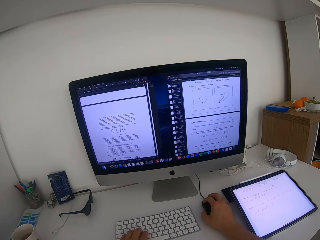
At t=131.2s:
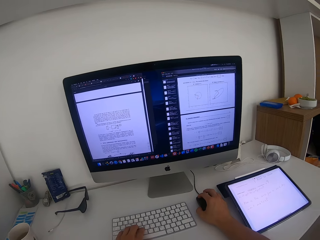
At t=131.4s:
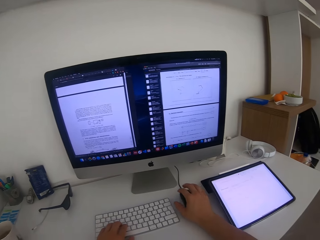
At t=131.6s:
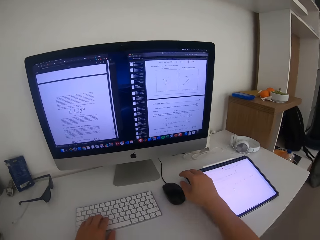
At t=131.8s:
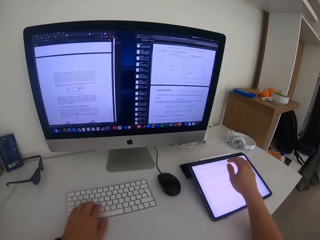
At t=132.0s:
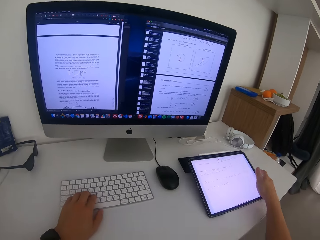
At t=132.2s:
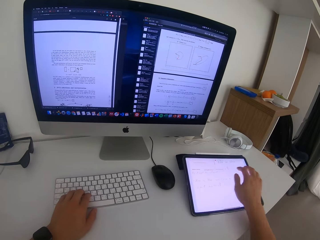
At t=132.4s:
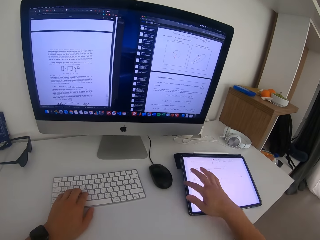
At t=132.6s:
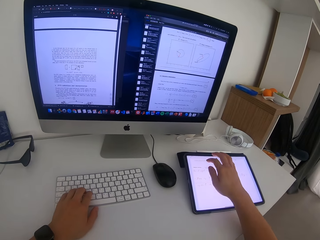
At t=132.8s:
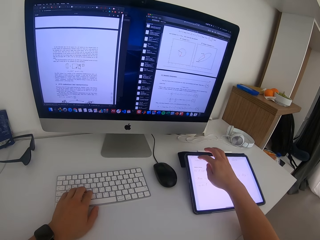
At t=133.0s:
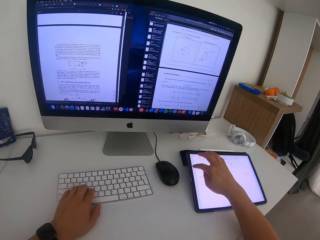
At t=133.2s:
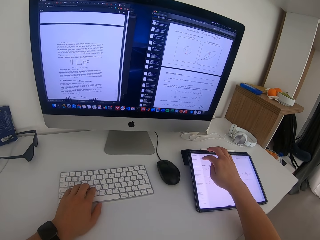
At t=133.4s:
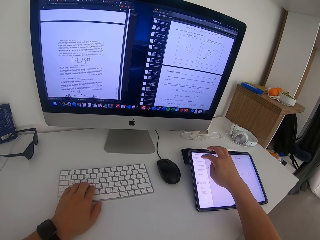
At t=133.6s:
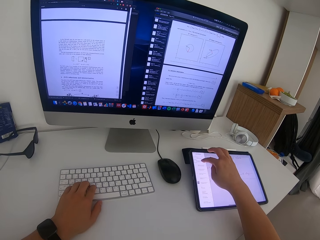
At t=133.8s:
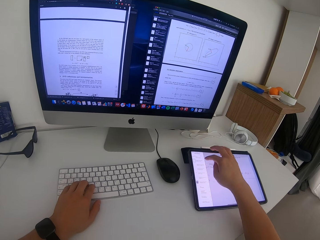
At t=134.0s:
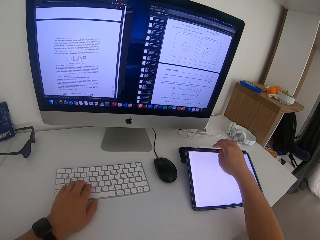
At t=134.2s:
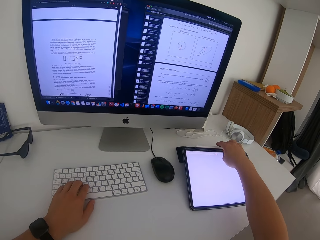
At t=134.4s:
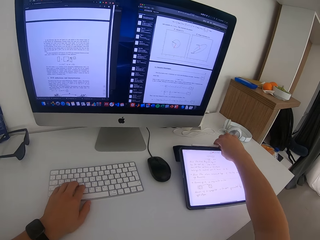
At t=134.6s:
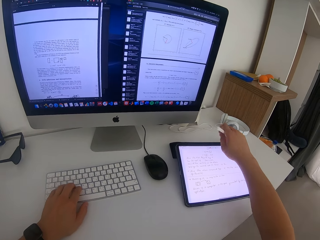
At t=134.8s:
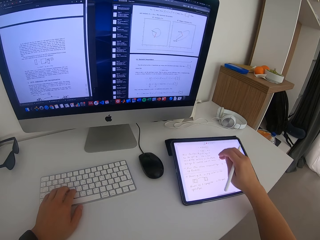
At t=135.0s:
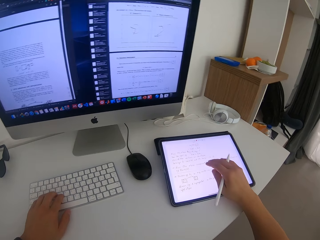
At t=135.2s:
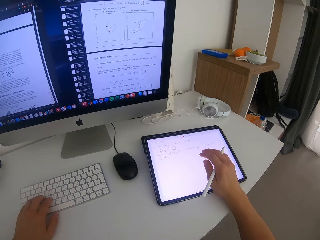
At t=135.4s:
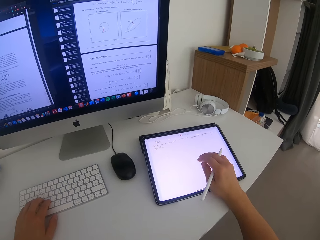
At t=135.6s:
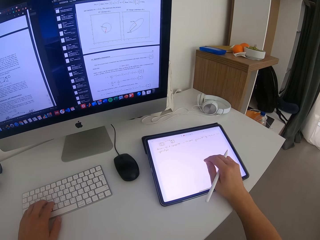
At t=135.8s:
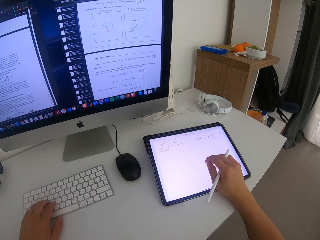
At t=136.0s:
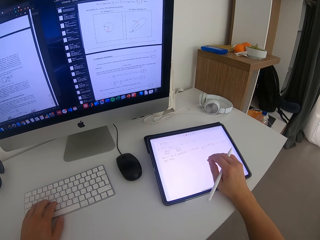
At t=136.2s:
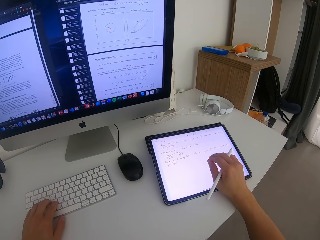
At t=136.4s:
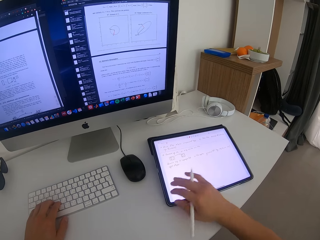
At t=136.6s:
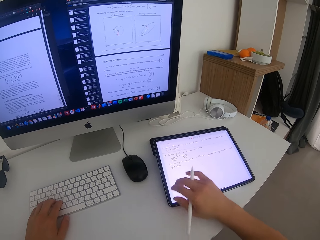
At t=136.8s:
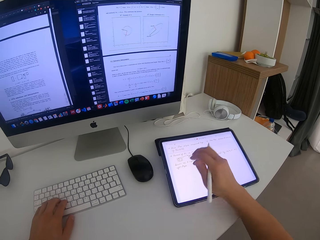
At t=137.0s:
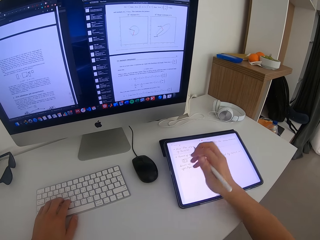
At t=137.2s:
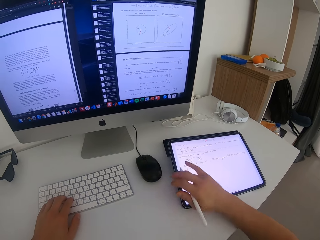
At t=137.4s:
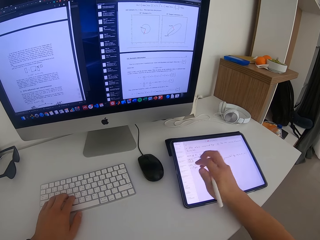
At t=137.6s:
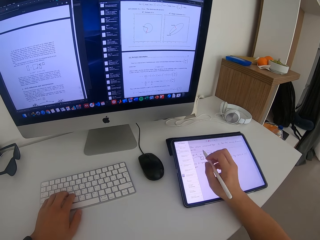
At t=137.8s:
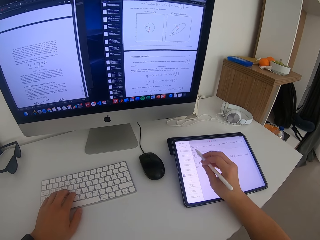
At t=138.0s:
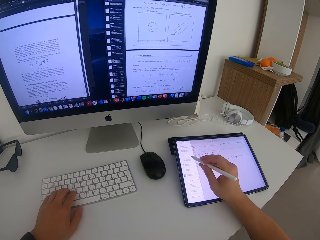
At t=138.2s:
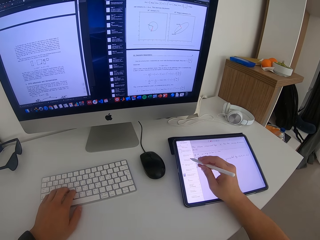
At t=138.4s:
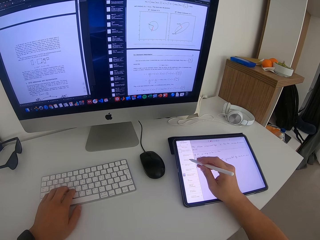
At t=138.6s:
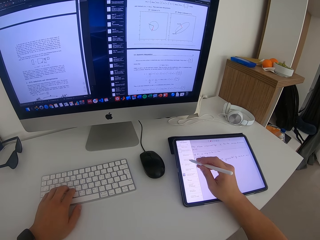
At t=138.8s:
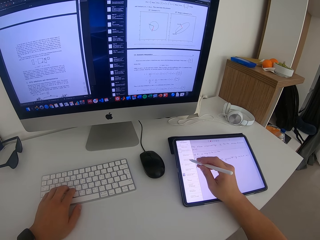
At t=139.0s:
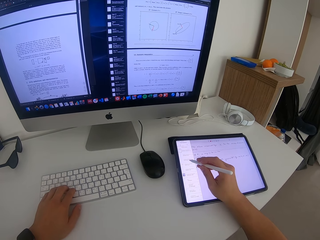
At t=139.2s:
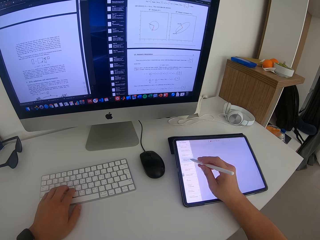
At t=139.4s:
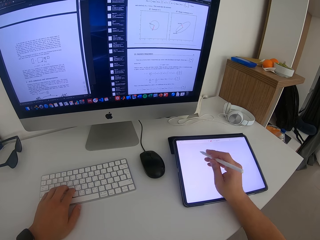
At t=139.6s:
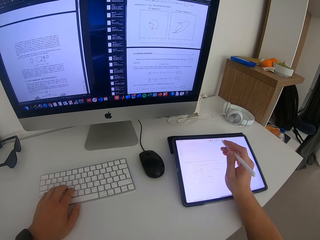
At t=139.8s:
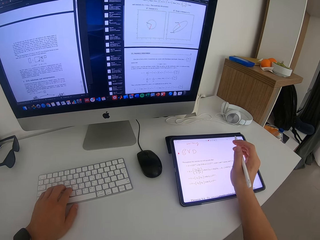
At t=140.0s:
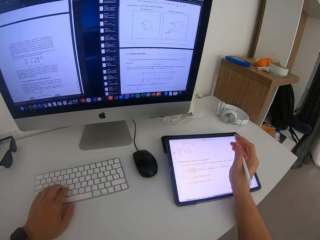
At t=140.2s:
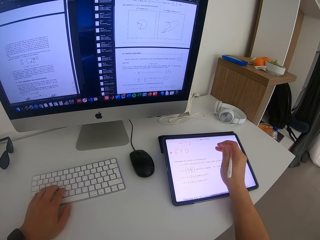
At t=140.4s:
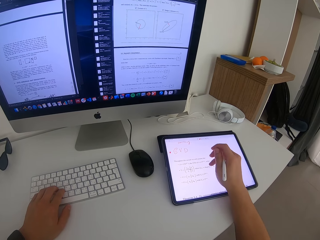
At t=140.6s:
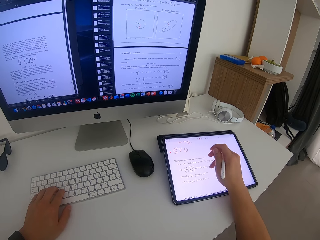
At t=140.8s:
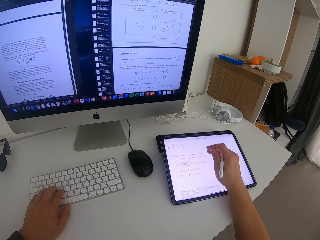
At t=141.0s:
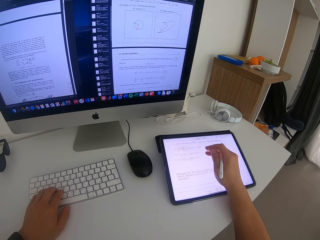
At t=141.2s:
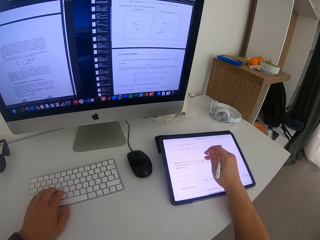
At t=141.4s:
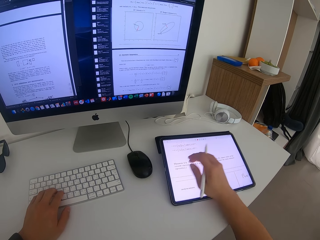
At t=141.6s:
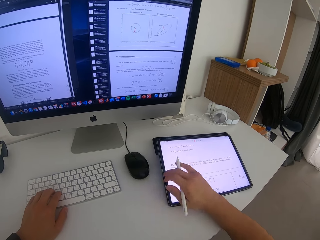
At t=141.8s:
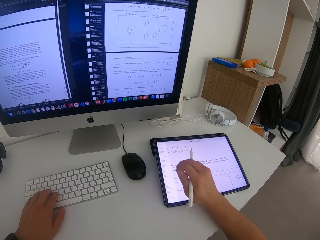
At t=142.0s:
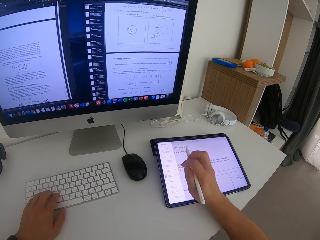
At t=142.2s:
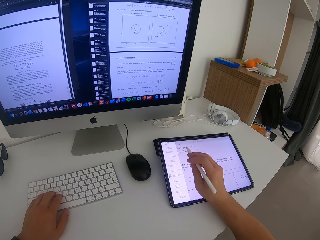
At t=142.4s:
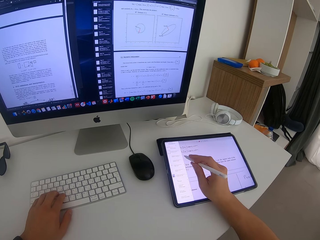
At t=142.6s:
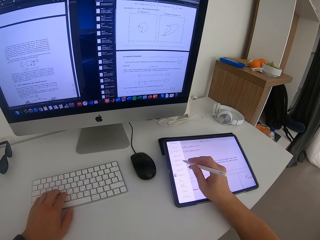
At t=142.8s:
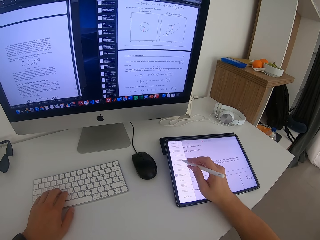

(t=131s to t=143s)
The camera wearer taps on the tablet with fingers.

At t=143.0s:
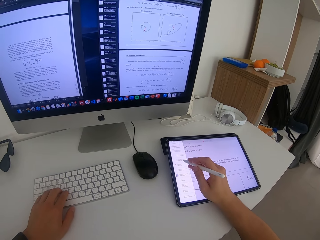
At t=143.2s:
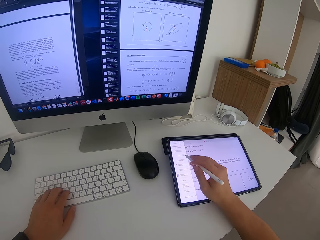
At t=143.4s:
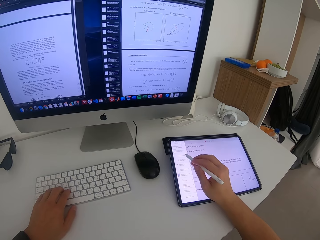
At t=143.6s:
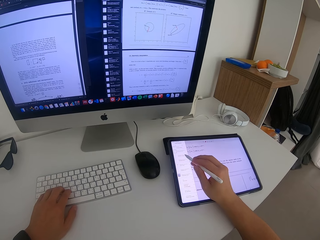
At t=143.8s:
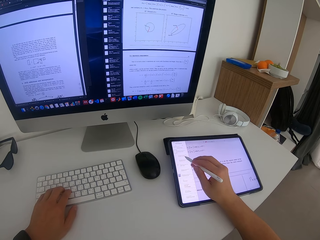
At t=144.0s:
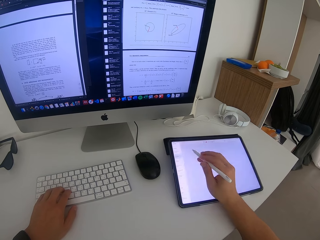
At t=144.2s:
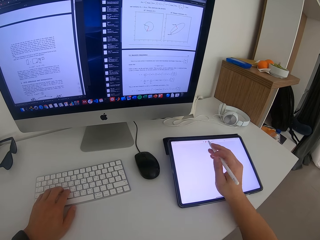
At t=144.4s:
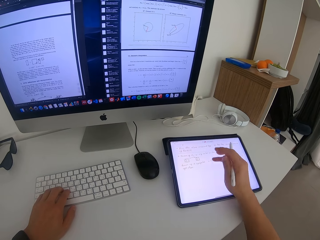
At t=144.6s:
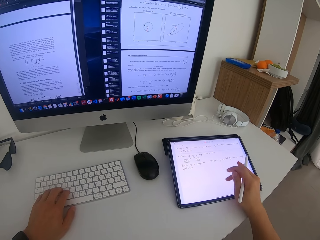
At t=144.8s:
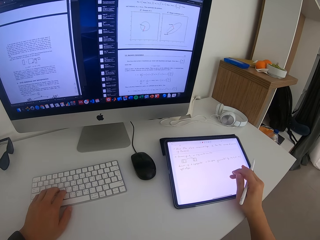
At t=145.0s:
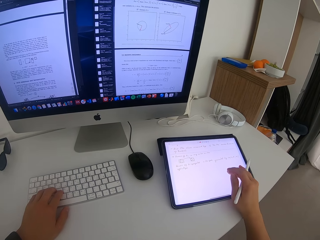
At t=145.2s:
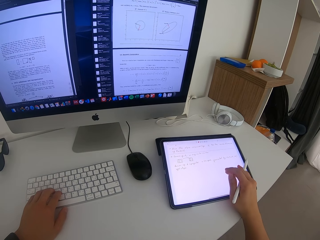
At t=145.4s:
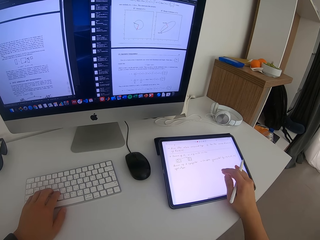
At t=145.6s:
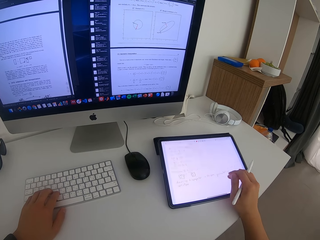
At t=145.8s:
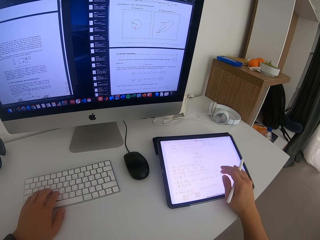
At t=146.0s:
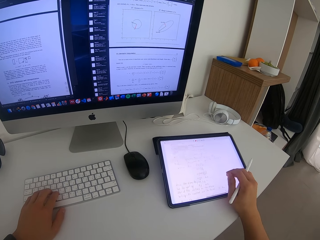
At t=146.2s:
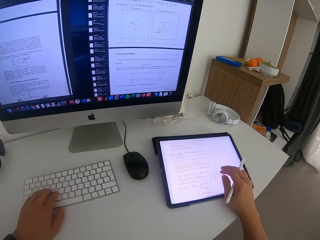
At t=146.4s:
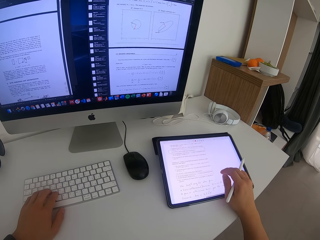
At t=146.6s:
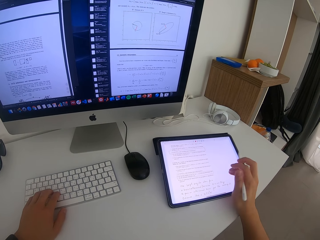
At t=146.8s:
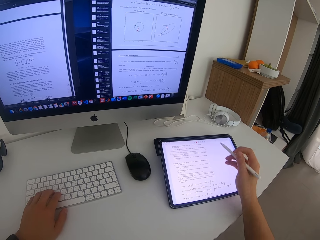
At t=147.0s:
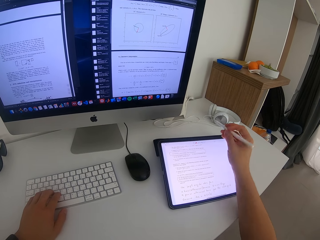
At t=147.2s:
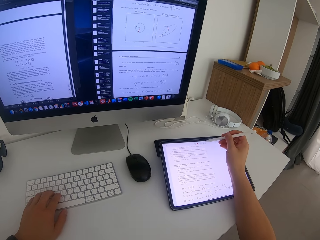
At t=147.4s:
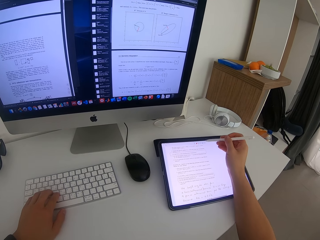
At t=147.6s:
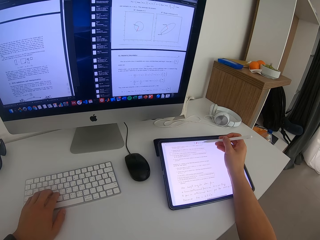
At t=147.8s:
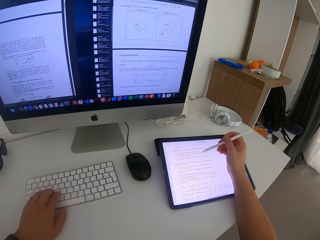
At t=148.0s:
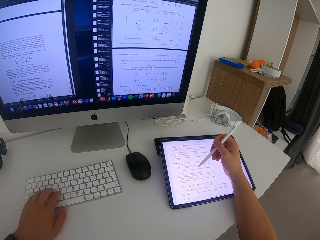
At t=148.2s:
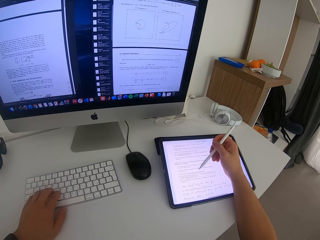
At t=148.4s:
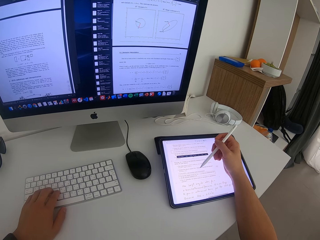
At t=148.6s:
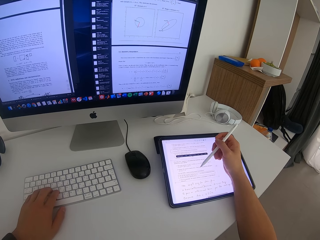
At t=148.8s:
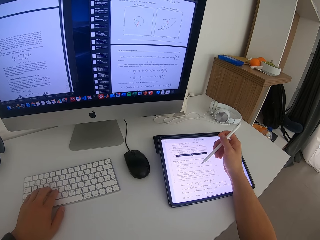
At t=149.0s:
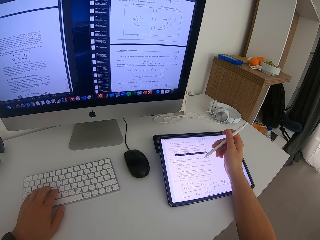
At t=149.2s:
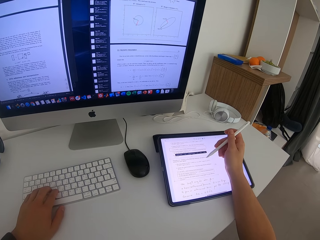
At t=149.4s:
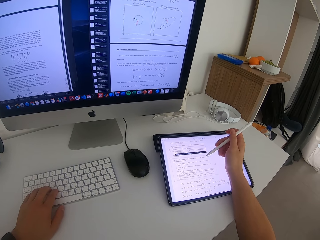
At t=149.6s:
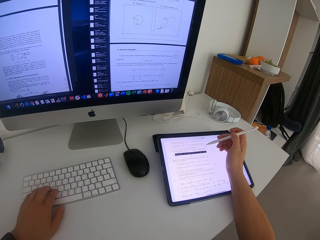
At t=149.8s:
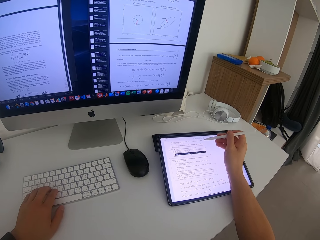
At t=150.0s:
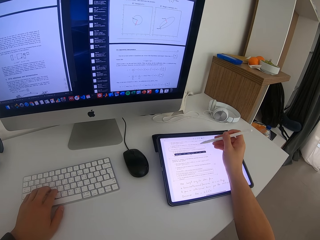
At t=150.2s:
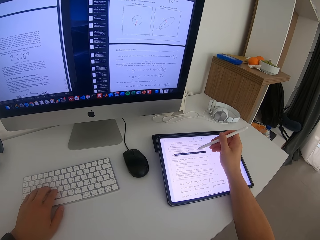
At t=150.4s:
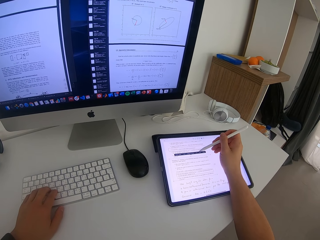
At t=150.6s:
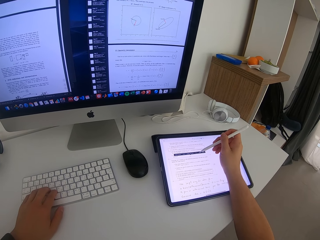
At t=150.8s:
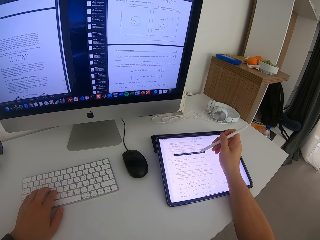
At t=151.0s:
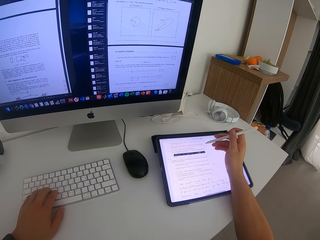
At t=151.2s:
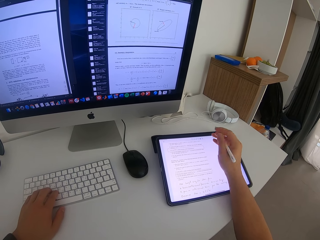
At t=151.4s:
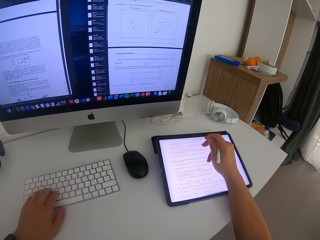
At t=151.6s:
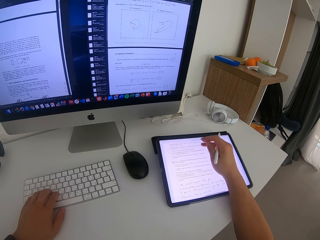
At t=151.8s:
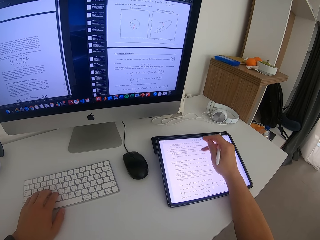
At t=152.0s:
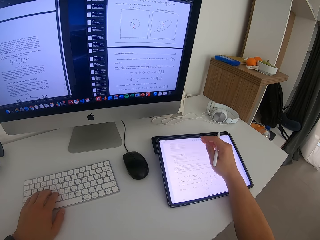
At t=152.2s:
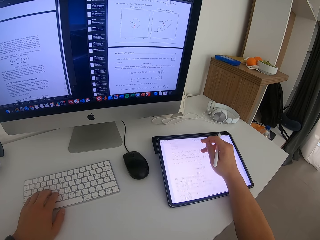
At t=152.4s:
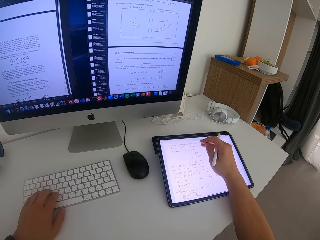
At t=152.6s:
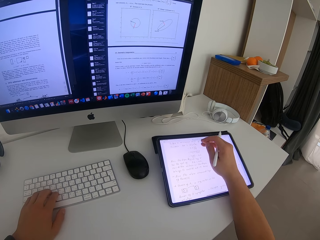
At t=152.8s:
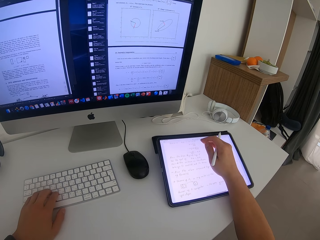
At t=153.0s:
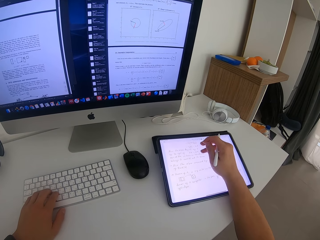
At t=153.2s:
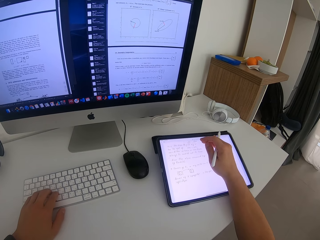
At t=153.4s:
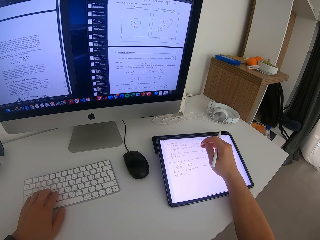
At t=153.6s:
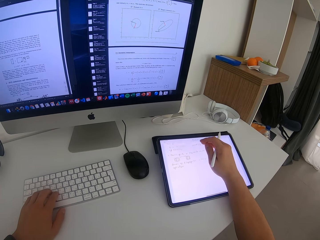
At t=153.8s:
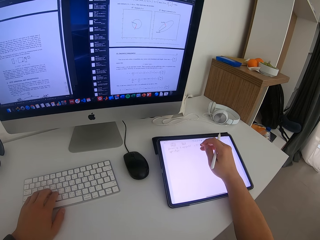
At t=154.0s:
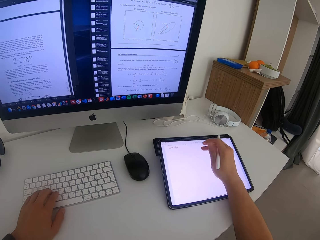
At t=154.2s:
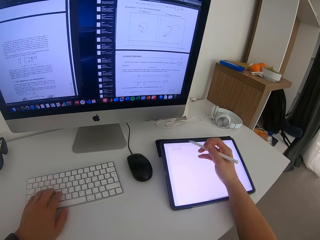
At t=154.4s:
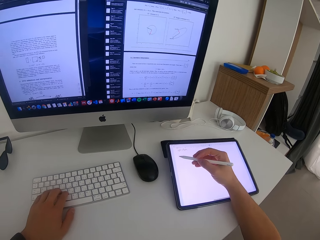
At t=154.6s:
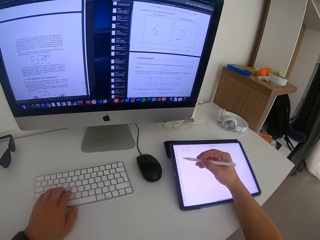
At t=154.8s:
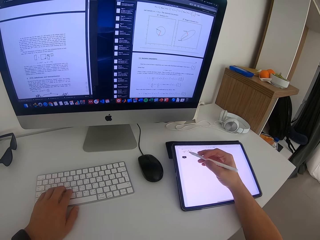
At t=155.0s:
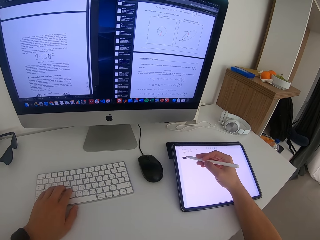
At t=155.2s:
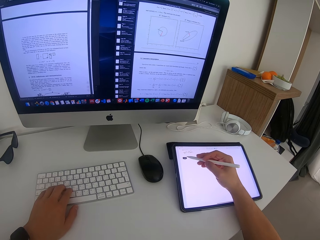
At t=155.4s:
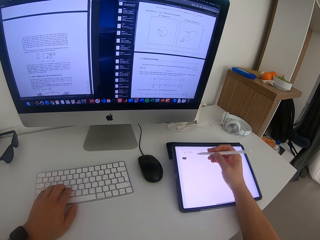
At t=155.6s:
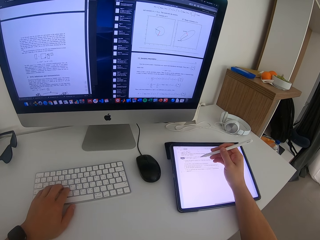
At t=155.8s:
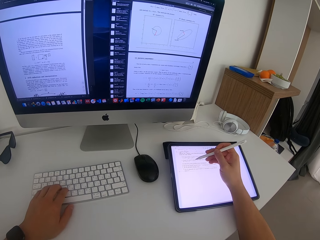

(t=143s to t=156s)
The camera wearer taps on the tablet with a stylus pen. They scroll on the tablet.
